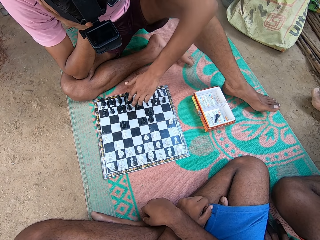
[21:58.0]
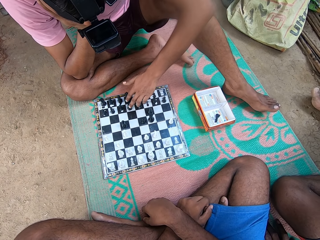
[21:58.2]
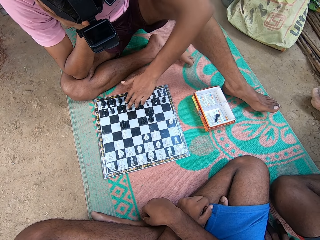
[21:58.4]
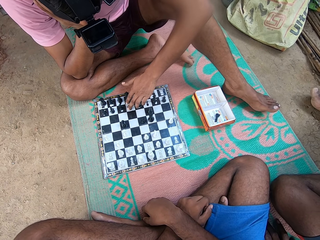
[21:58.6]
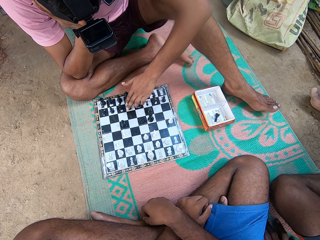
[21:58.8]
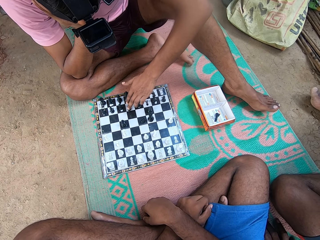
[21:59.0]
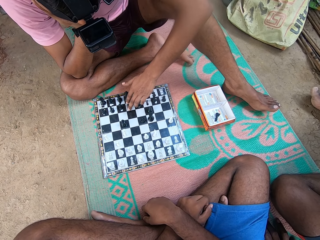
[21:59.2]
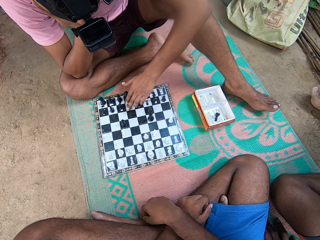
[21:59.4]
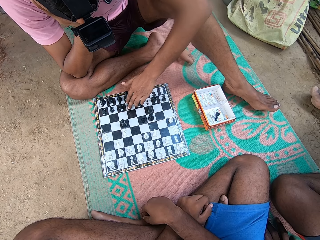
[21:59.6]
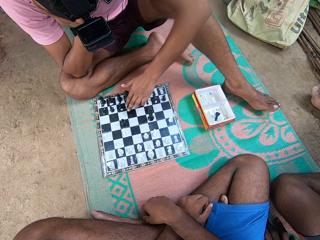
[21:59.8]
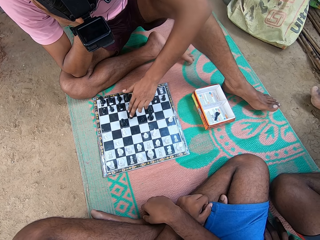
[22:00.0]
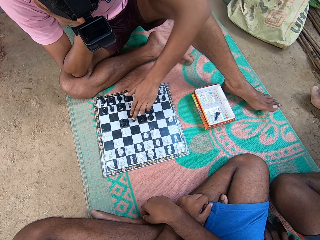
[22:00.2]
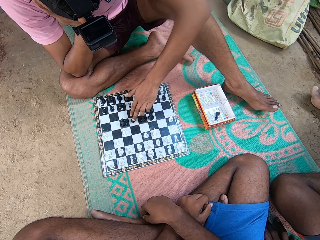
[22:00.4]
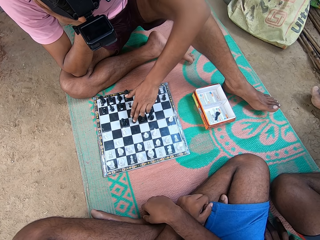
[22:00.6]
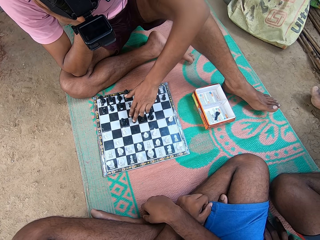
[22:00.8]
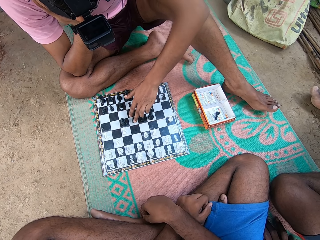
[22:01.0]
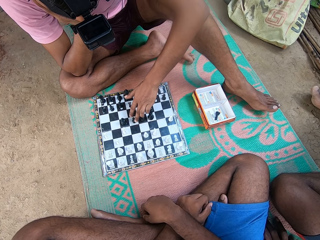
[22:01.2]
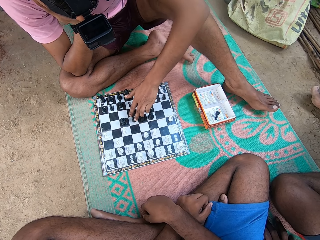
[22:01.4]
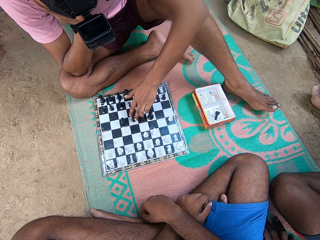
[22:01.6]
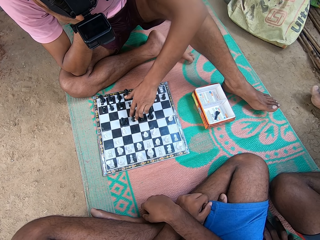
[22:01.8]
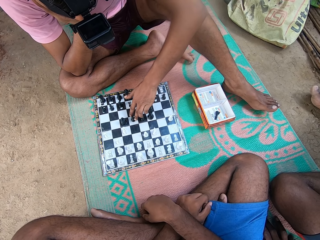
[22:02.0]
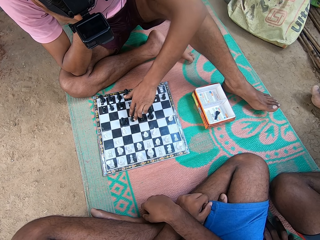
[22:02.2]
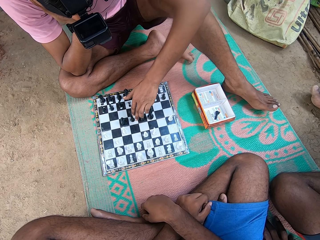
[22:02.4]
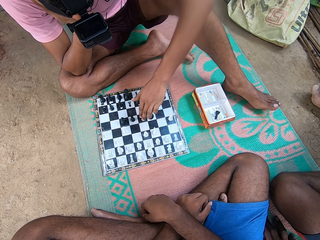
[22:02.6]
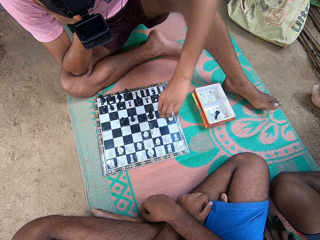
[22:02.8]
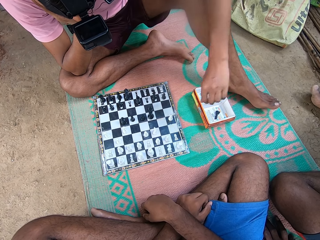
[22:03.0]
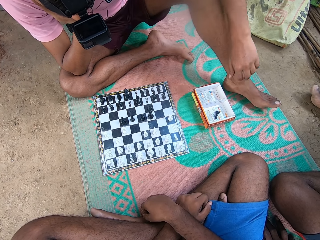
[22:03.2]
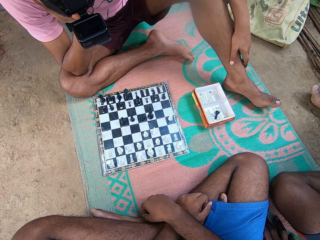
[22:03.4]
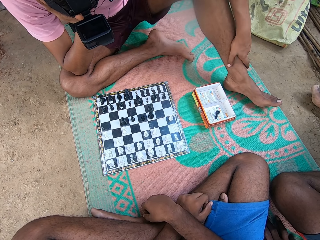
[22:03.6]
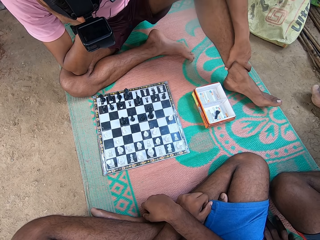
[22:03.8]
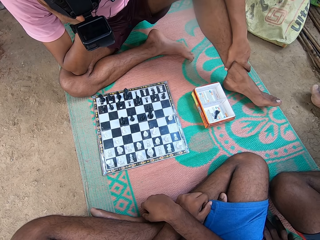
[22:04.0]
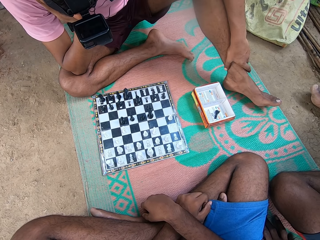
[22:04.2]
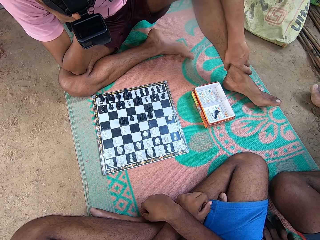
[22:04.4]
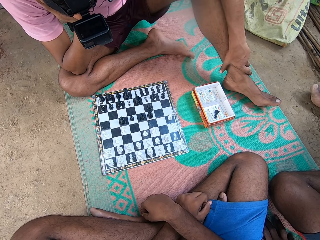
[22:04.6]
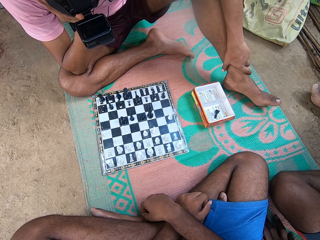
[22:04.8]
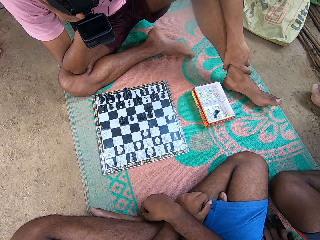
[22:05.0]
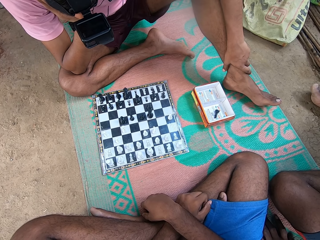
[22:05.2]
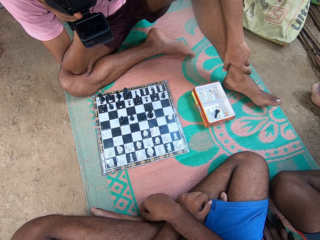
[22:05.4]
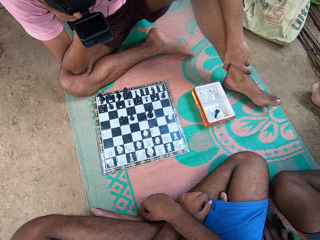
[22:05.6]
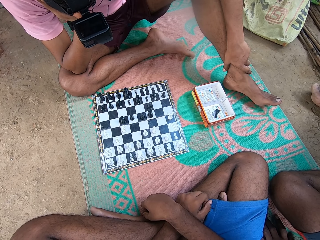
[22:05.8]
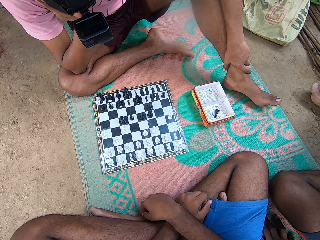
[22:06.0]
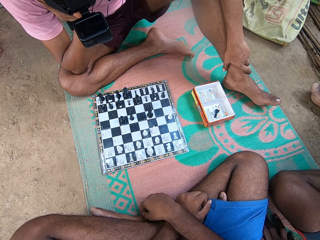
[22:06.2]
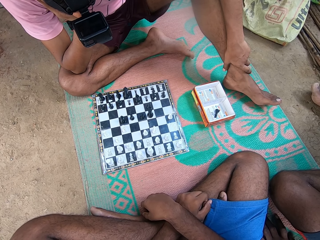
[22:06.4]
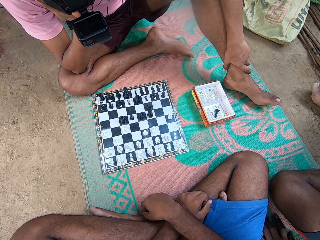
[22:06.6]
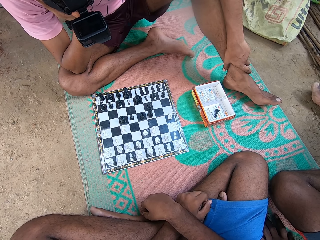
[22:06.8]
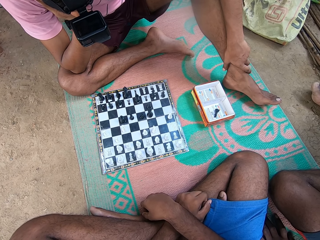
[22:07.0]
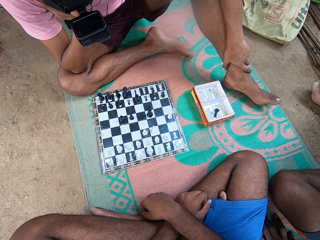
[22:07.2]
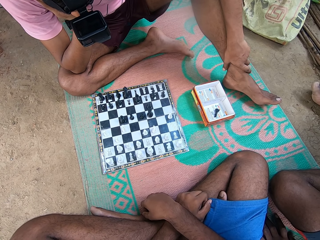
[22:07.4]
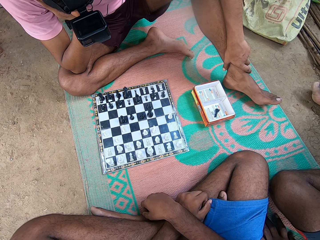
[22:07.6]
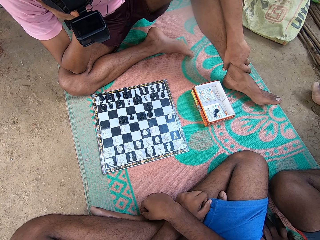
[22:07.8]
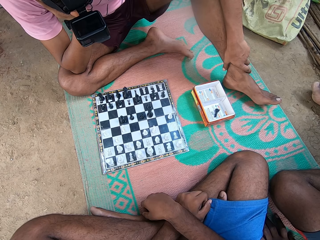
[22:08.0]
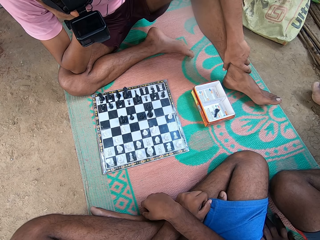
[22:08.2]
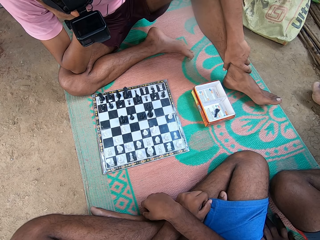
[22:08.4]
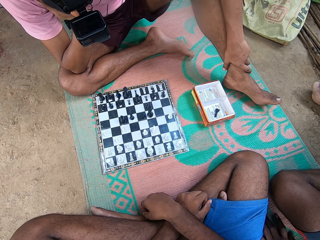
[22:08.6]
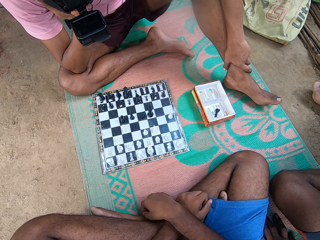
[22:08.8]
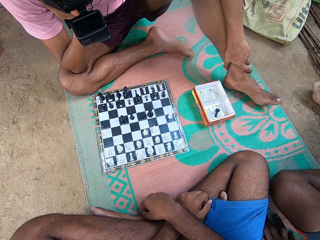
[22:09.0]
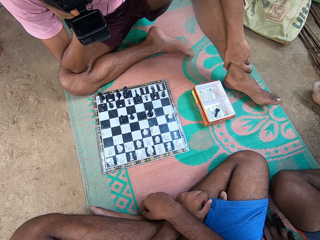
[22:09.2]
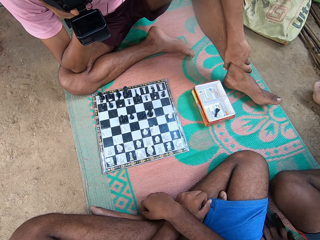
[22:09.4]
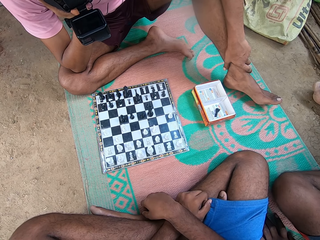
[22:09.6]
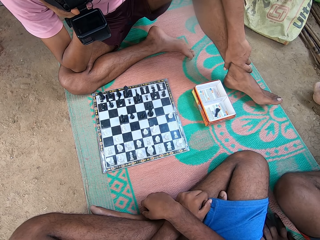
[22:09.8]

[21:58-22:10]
A man takes his turn in the chess game. The man plays draft.

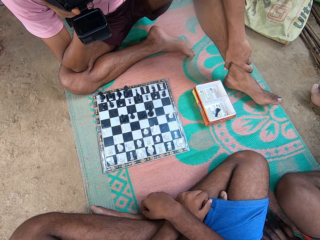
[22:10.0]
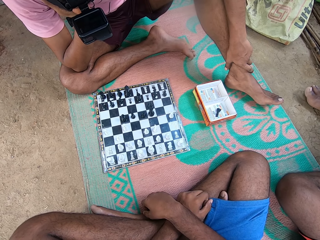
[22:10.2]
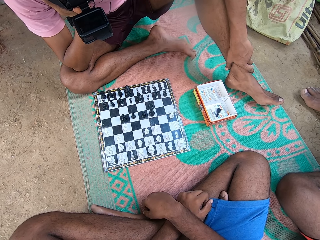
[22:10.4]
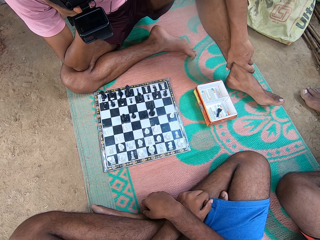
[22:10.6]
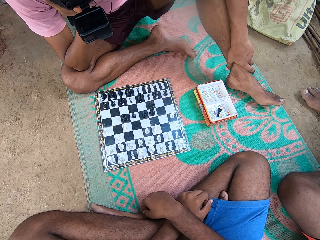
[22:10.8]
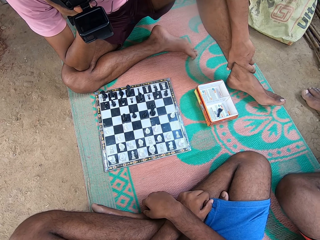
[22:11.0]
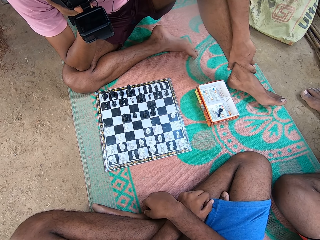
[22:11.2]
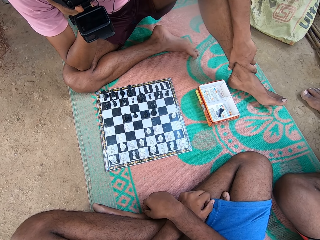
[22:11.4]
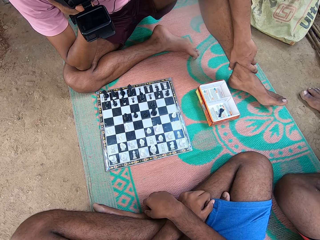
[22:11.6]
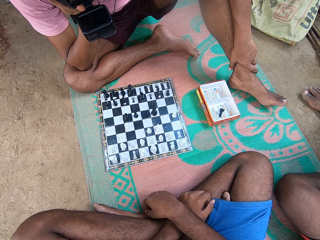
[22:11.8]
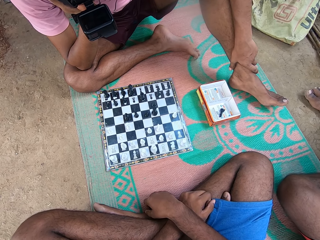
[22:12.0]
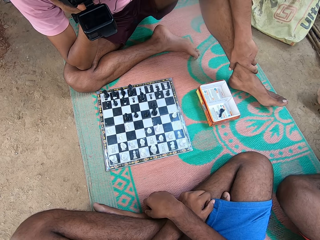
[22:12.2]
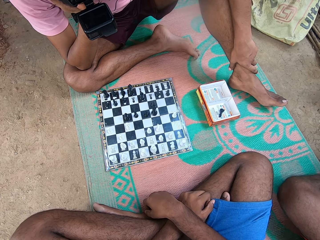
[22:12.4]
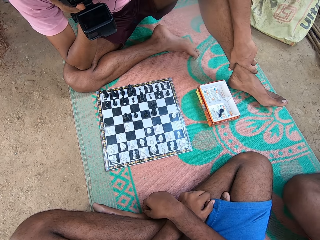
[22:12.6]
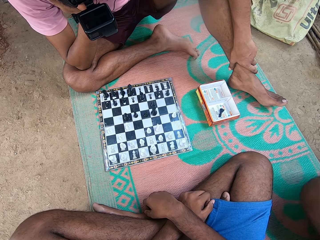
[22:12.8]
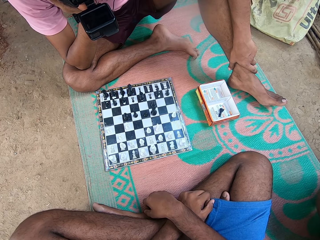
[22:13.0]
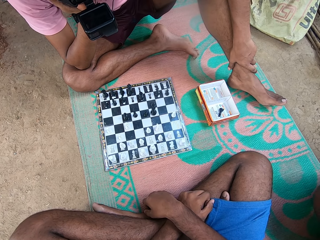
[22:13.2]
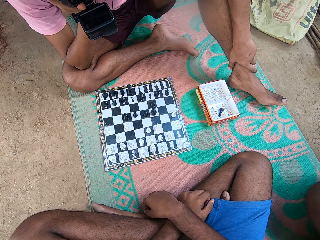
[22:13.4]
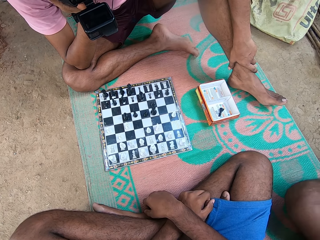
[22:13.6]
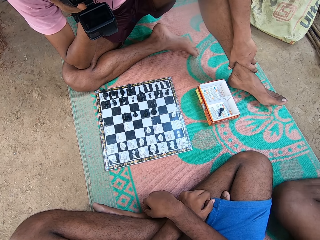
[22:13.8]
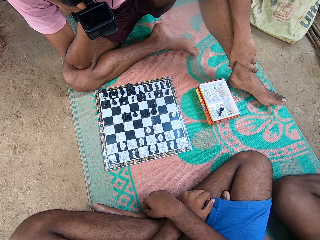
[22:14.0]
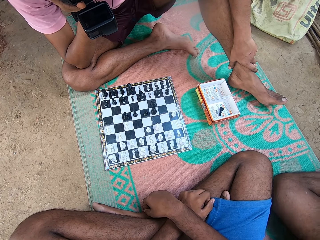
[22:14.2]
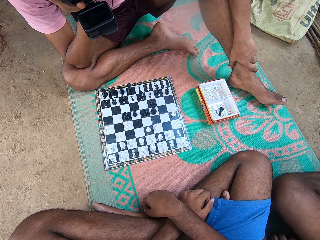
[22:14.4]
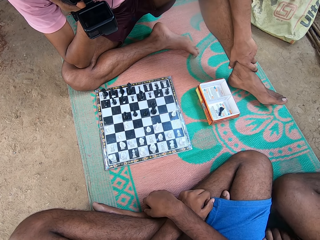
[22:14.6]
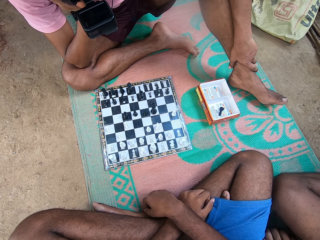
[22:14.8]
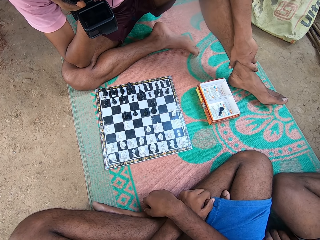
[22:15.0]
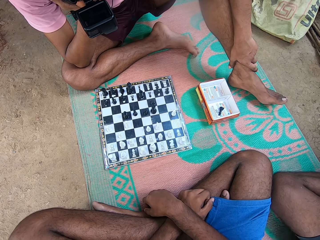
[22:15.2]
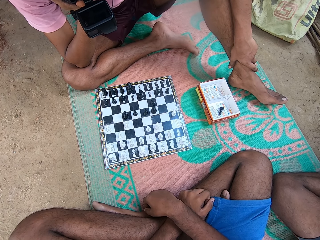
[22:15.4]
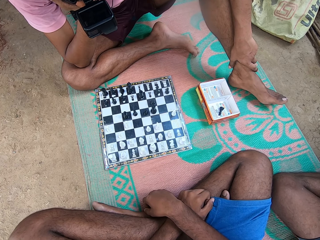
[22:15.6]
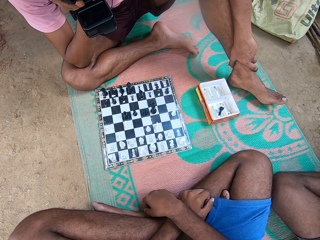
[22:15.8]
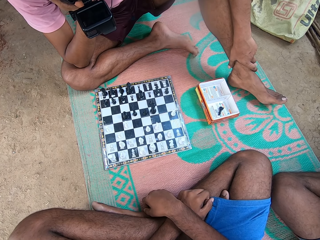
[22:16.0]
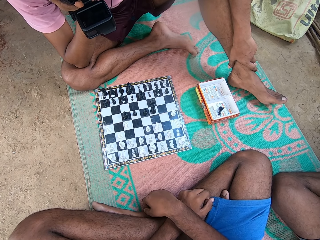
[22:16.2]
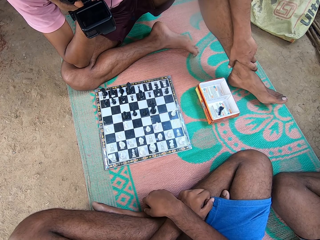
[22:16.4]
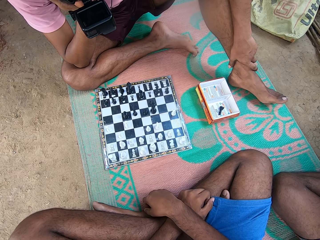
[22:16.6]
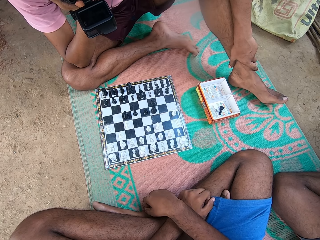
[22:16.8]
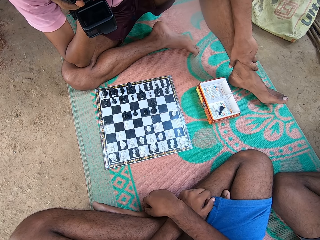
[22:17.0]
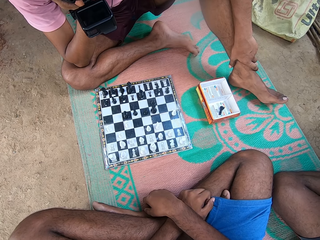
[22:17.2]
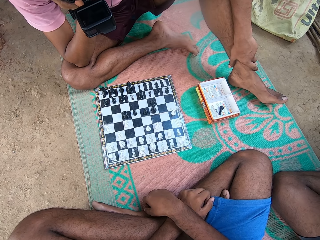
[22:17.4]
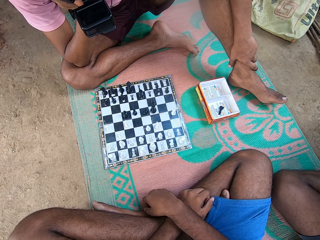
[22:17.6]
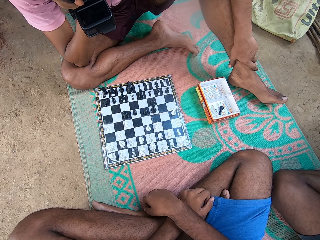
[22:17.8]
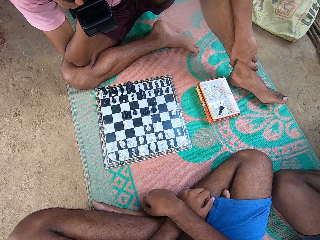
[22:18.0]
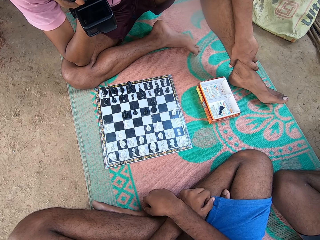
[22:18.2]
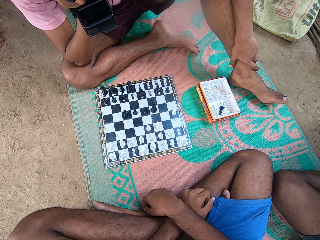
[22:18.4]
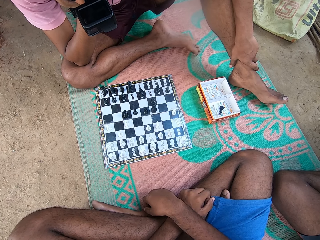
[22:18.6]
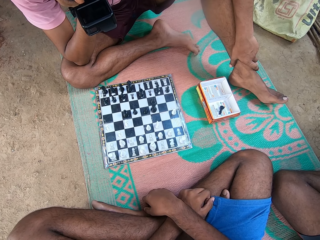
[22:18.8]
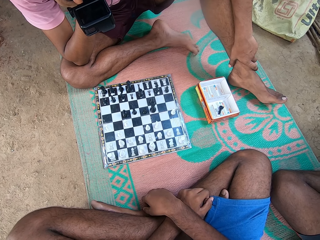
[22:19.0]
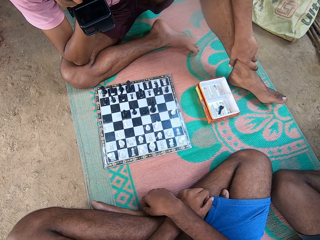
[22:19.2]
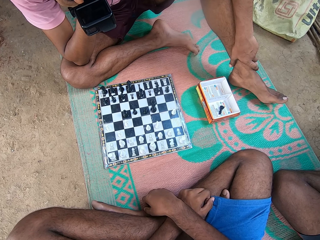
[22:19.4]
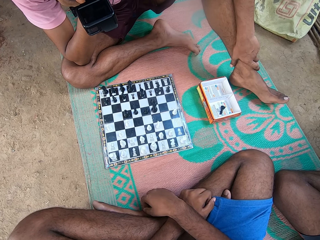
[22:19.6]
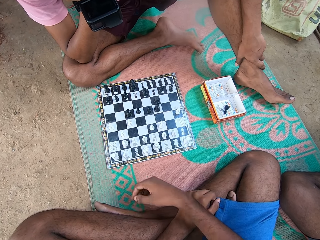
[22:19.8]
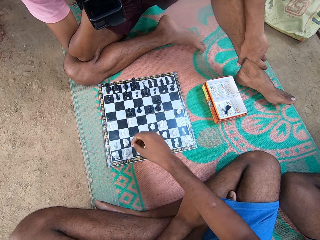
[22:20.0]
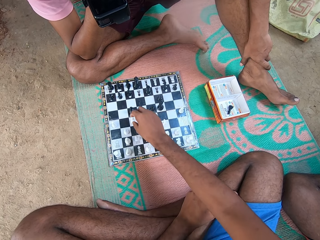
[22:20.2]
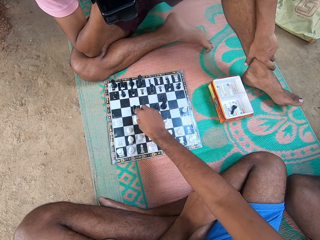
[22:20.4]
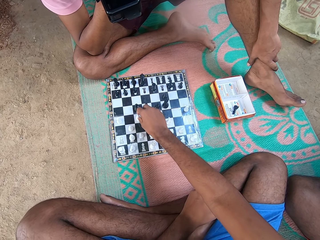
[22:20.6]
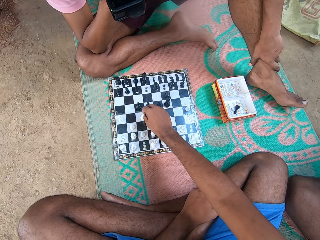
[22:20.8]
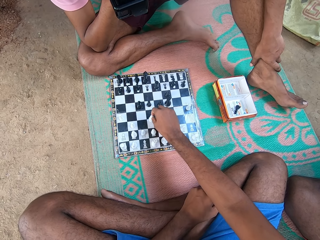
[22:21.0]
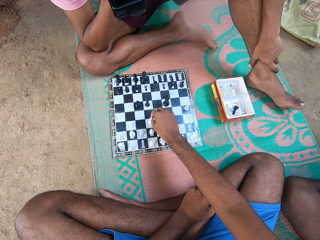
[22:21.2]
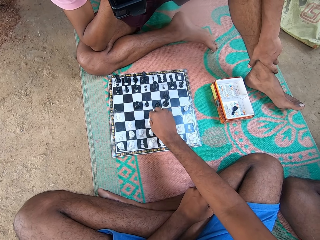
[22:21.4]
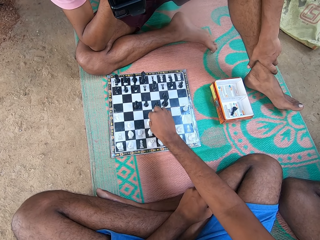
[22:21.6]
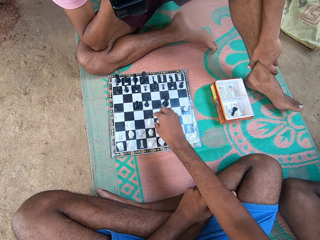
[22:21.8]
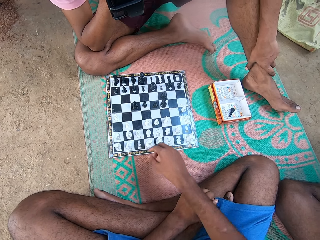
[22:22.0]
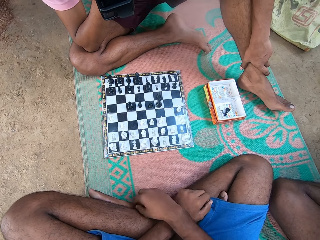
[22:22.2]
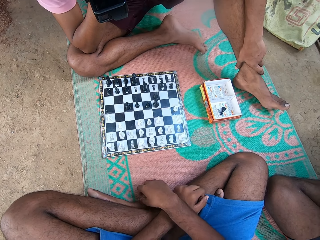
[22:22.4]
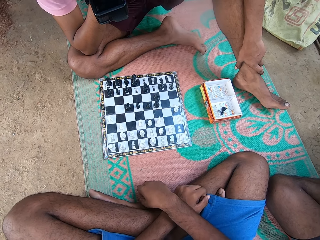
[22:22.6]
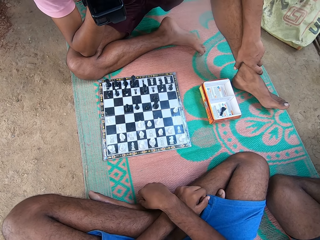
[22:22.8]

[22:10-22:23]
The camera wearer takes his turn in the chess game.
